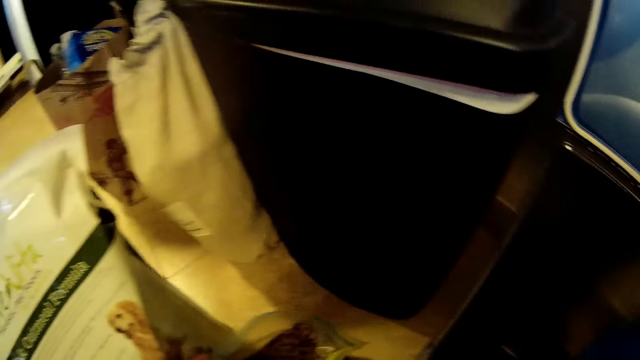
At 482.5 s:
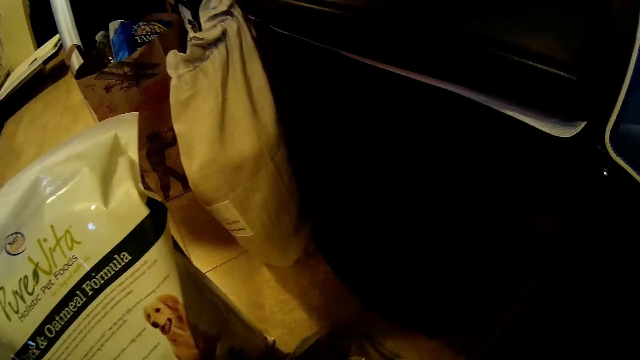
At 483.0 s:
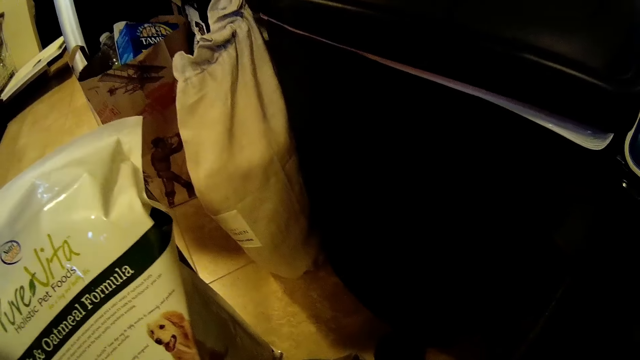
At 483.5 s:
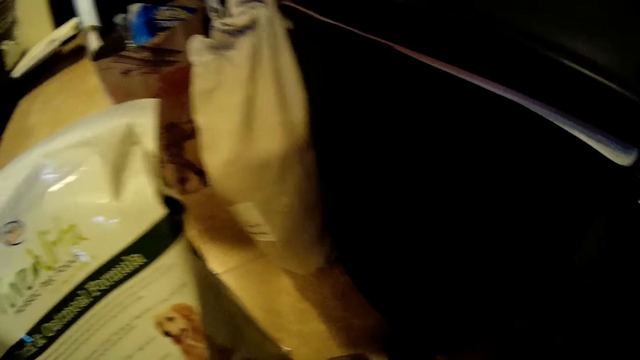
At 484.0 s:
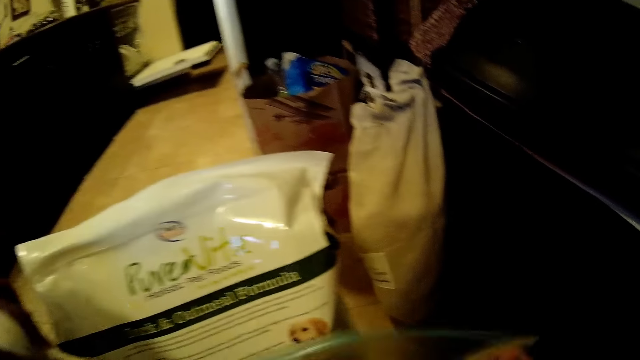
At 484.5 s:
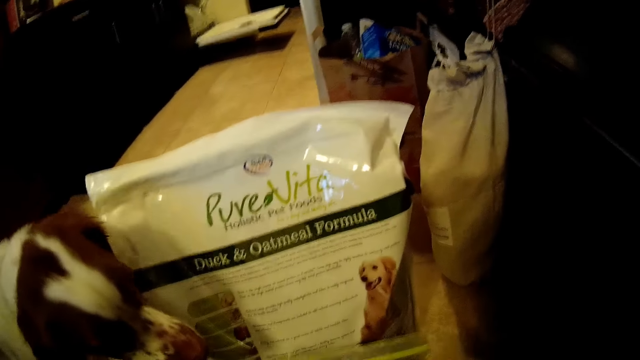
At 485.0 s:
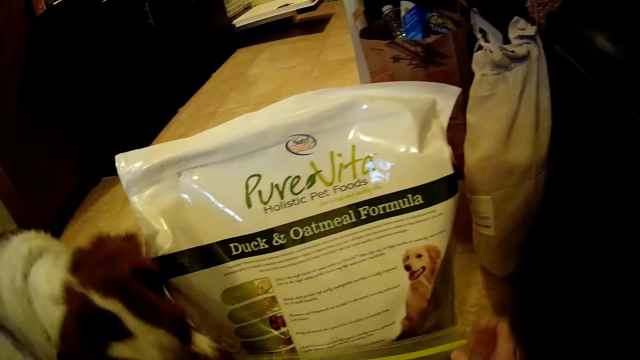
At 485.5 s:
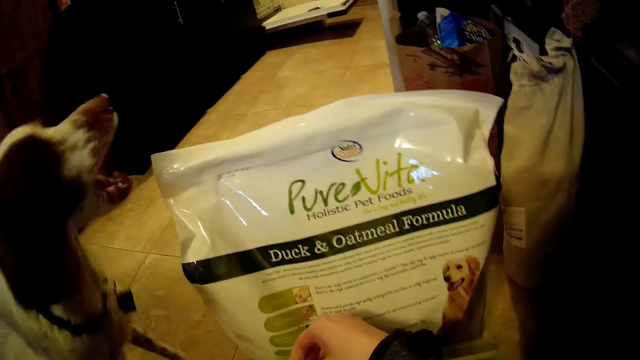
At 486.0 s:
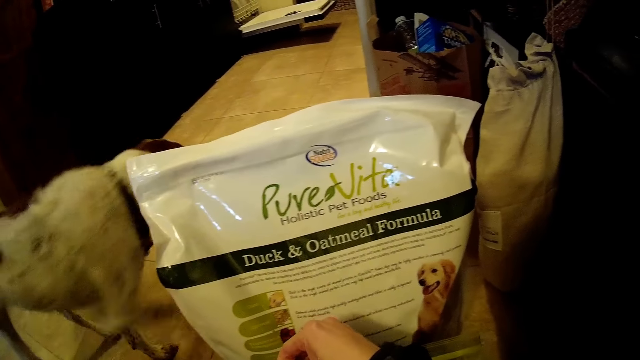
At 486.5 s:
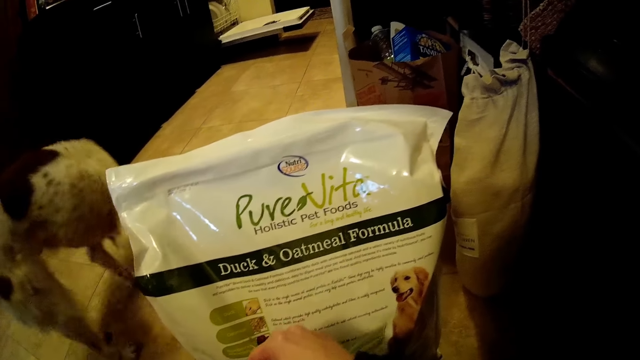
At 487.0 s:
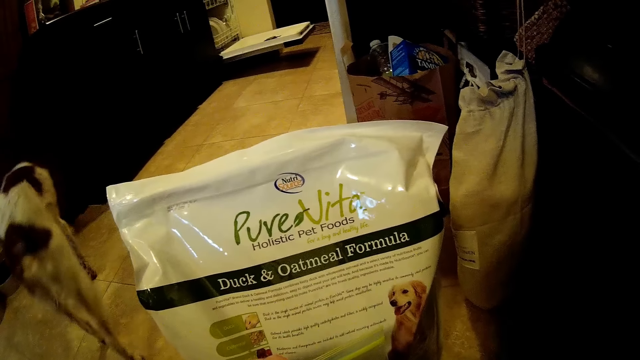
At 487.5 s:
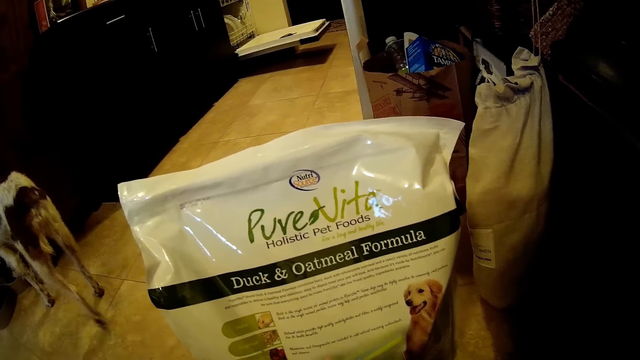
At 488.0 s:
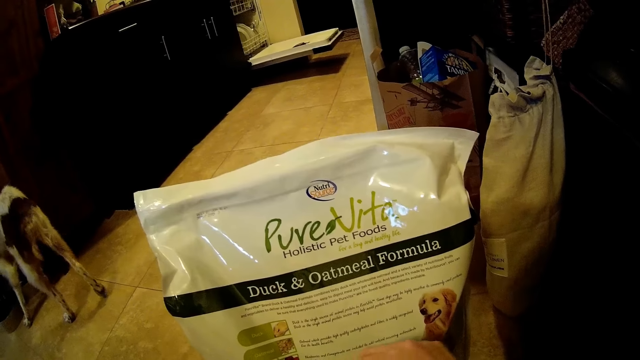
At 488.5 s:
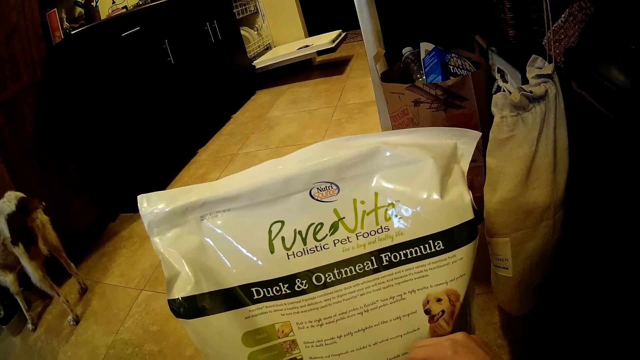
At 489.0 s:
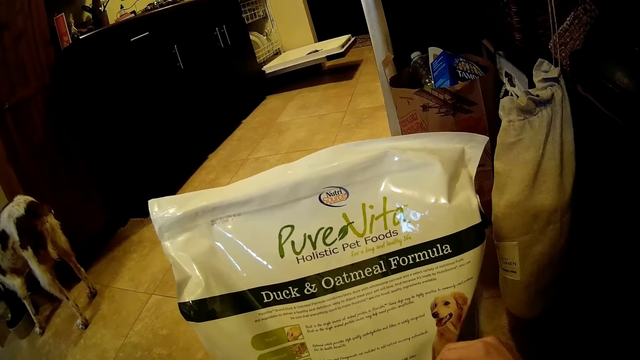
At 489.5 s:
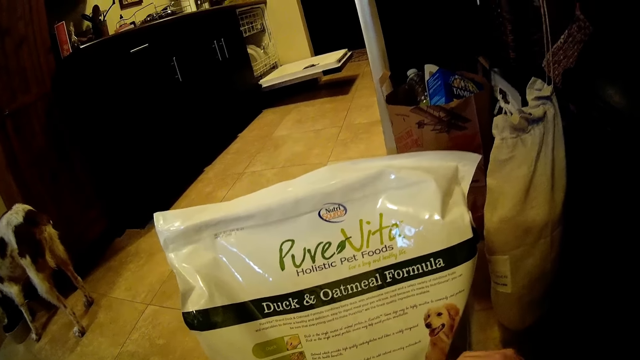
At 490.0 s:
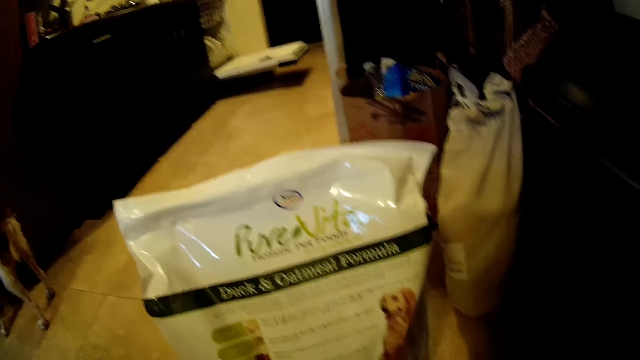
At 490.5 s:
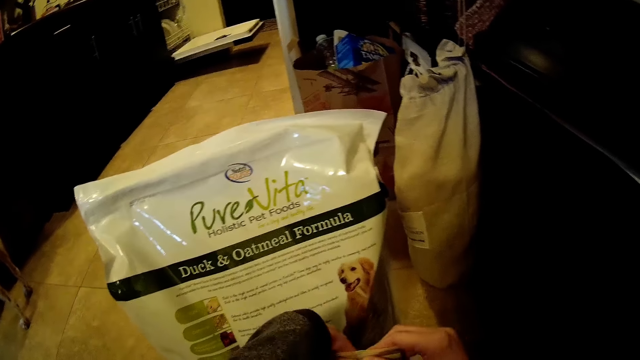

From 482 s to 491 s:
The camera wearer seals the storage bag in her left hand with her right hand.

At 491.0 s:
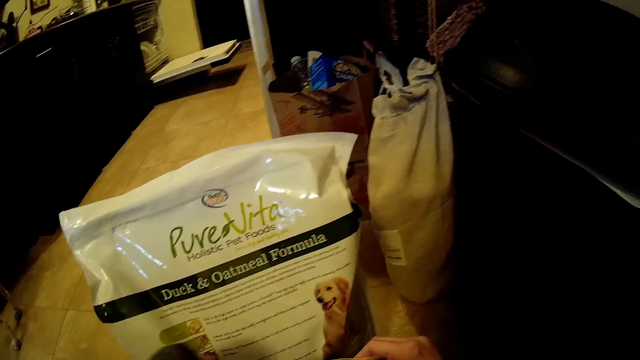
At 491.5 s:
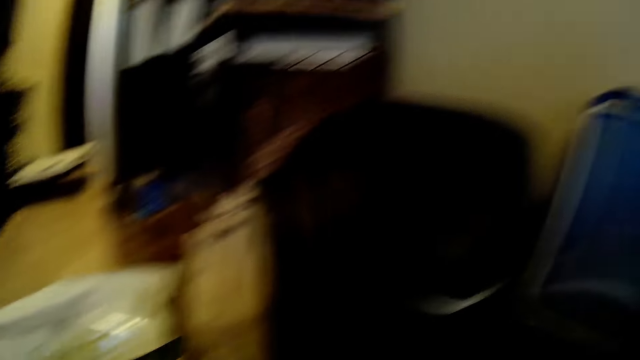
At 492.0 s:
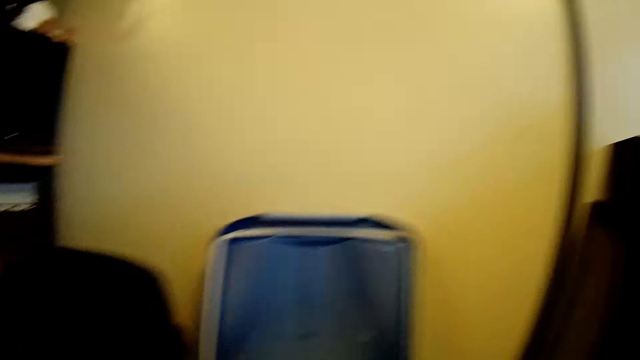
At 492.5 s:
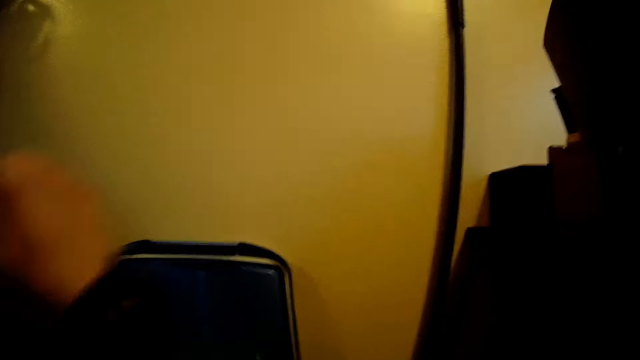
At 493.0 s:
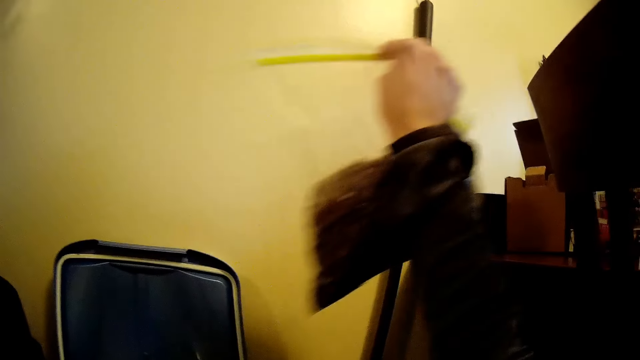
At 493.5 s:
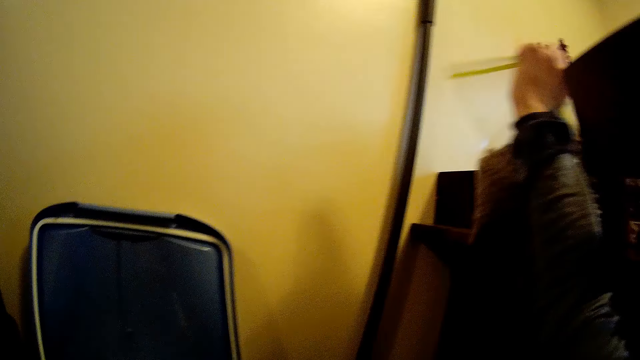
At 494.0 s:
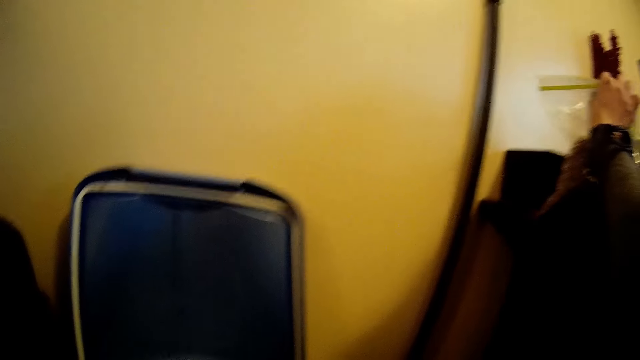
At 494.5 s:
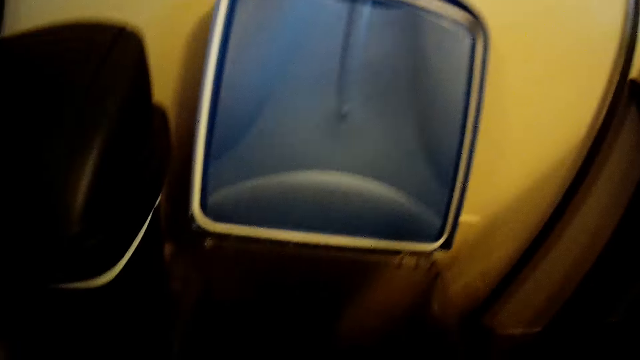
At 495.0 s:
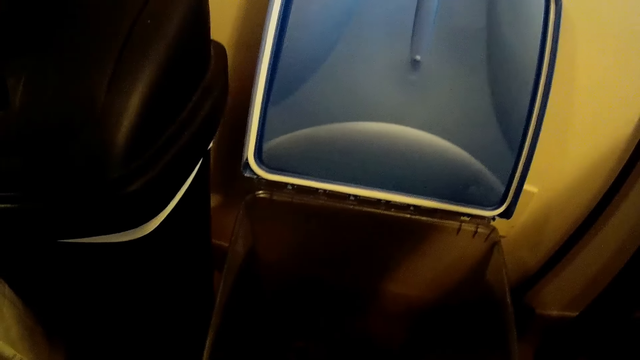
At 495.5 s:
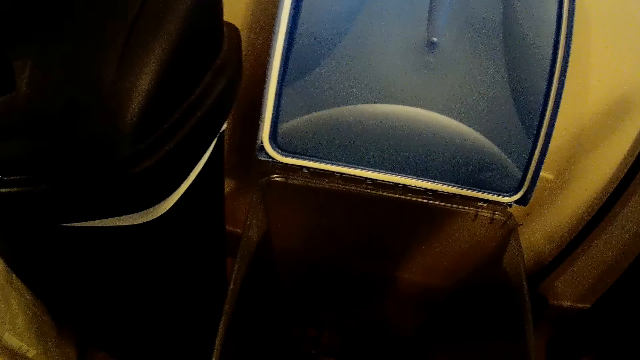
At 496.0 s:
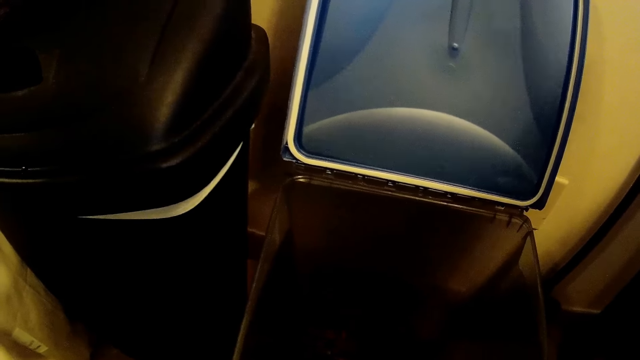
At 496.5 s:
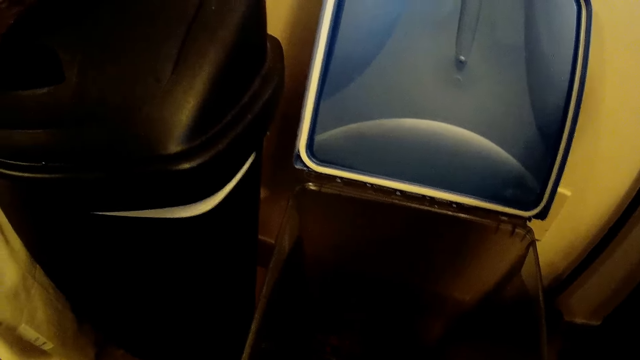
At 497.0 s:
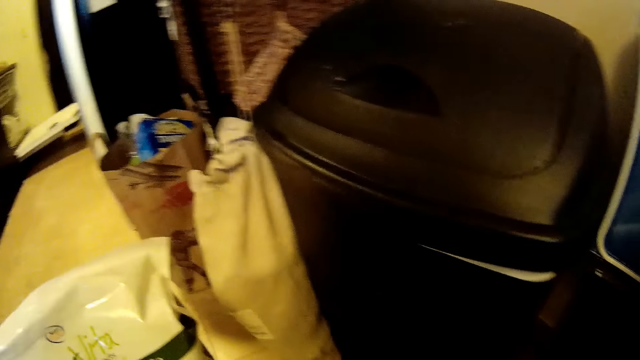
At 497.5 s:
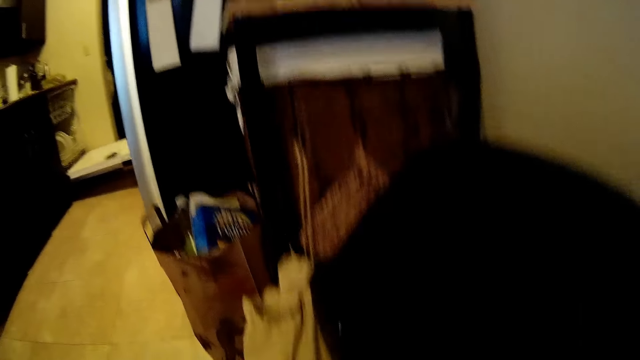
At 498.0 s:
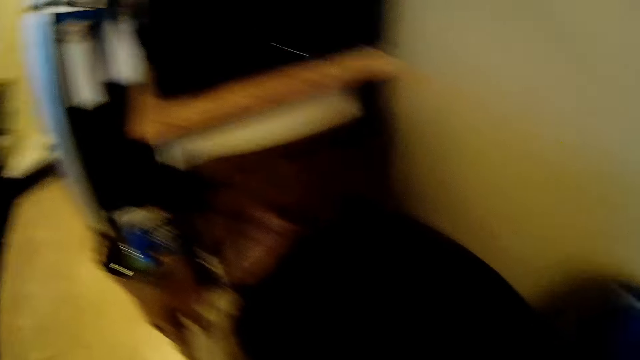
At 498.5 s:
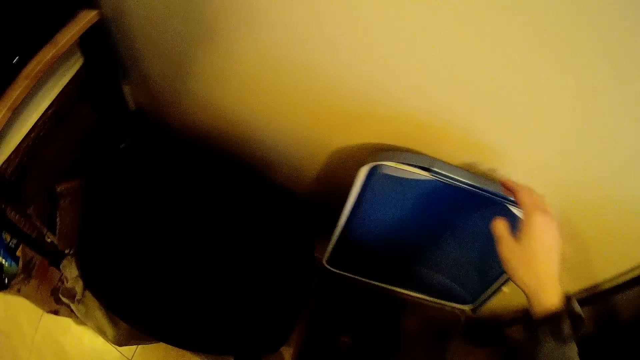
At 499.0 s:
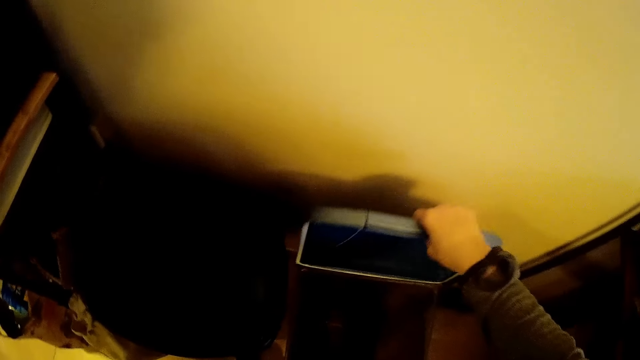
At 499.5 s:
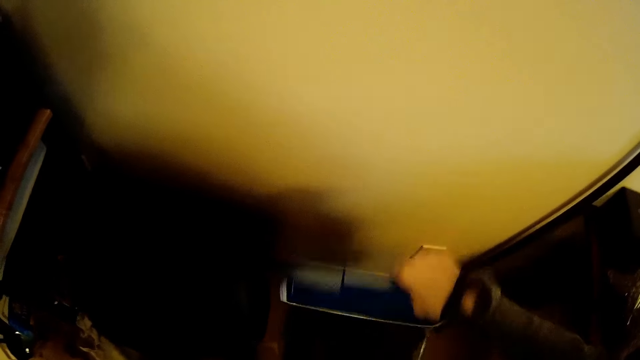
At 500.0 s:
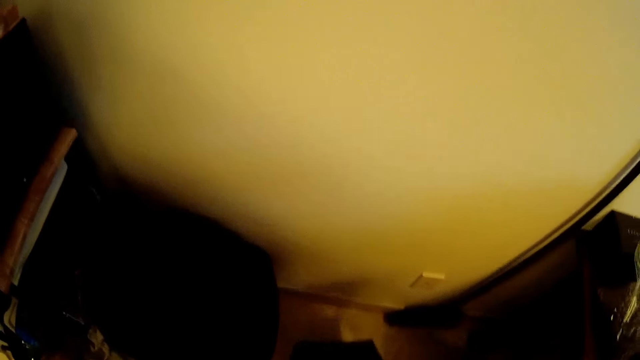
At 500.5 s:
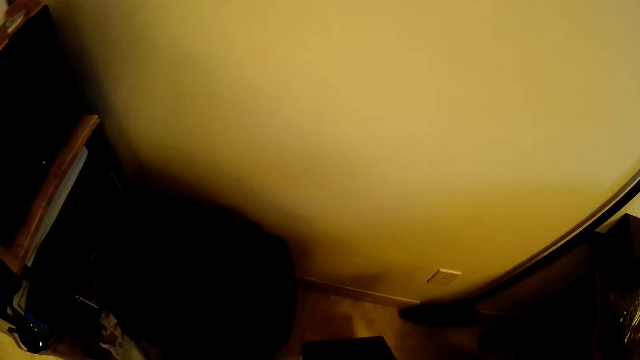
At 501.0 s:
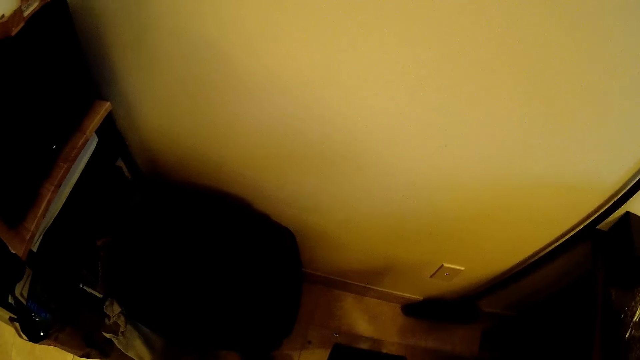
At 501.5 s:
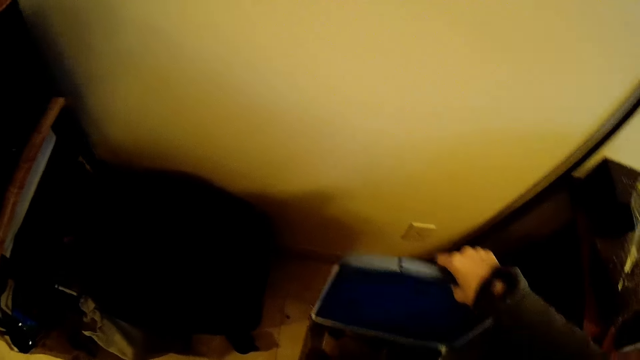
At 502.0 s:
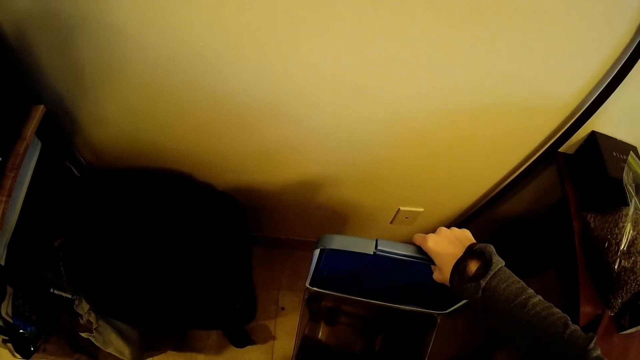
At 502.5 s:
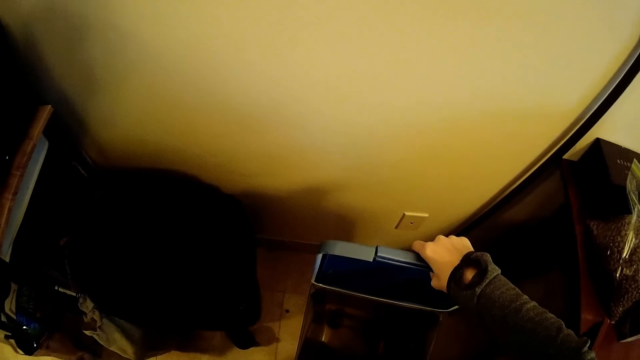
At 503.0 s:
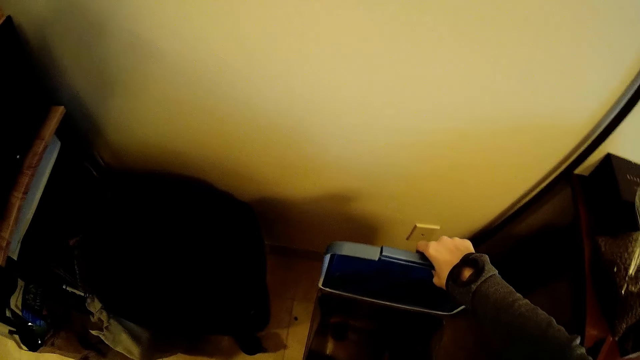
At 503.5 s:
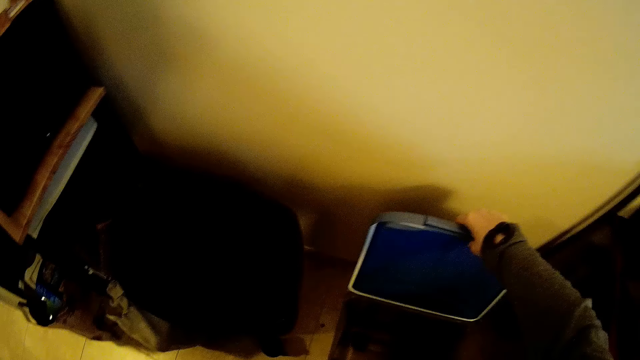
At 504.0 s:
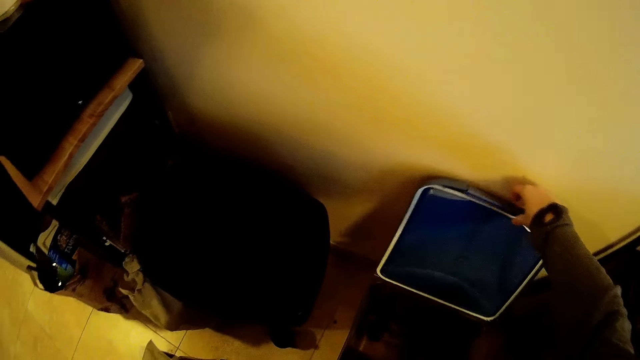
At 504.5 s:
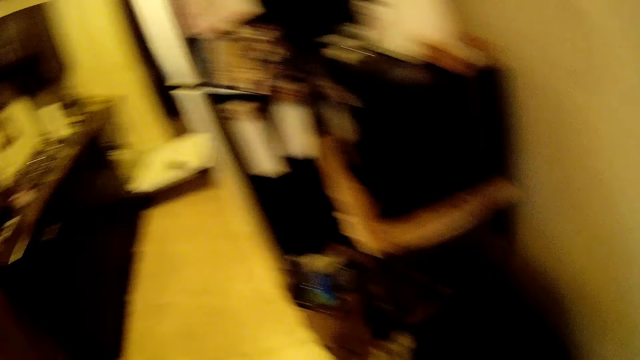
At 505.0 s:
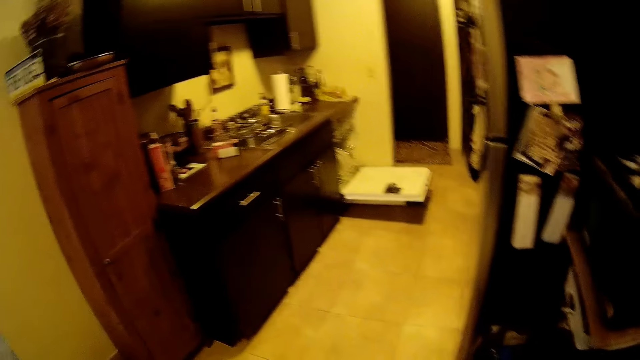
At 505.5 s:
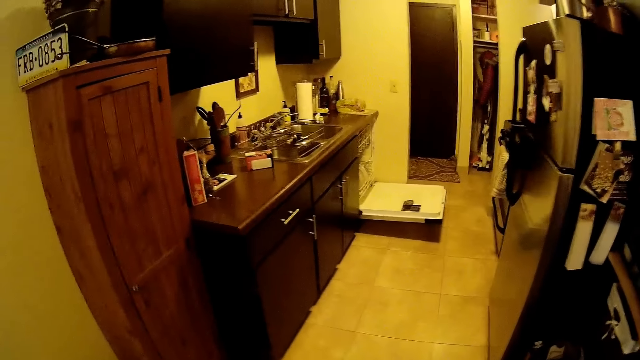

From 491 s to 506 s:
The camera wearer holds the polythene bag by the right hand. She drops the storage bag on a table with her right hand. She looks around. She shakes the storage container with her right hand. She looks inside and walks around.
